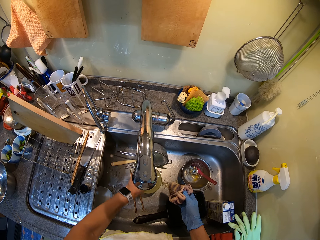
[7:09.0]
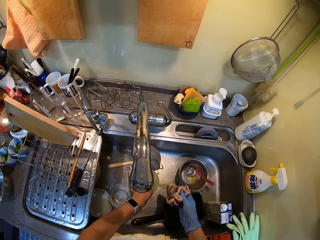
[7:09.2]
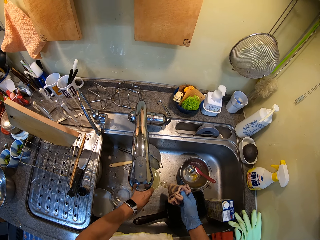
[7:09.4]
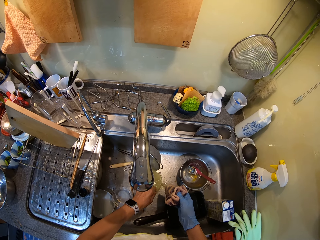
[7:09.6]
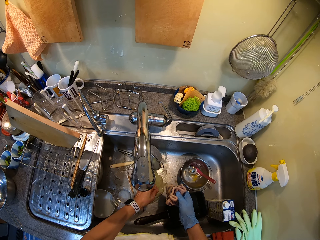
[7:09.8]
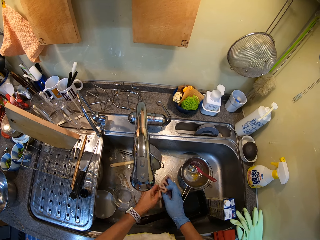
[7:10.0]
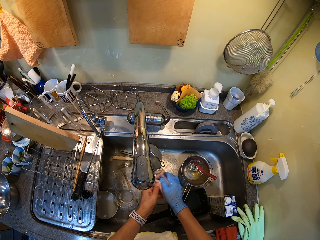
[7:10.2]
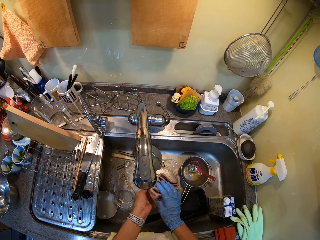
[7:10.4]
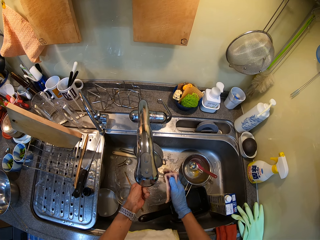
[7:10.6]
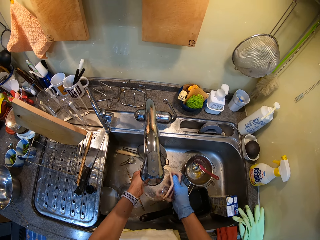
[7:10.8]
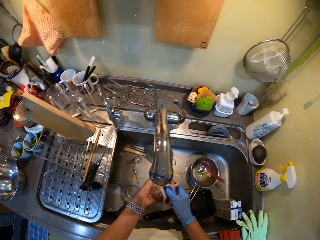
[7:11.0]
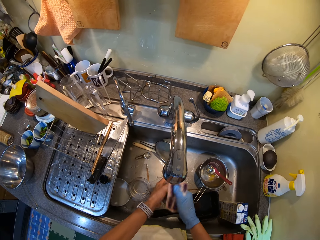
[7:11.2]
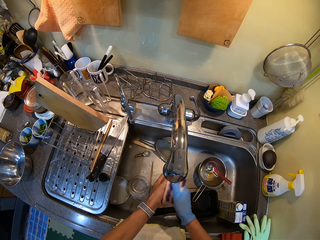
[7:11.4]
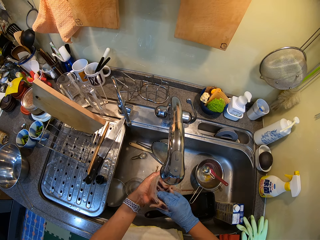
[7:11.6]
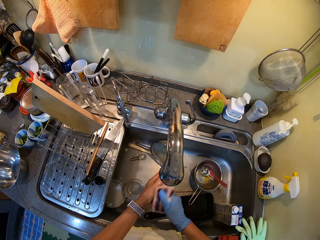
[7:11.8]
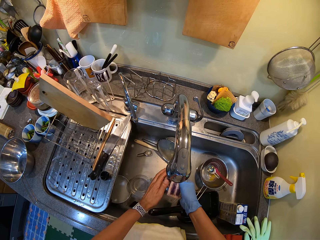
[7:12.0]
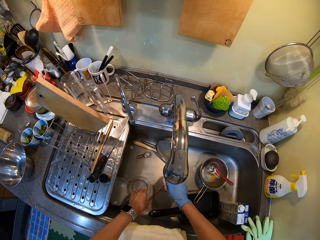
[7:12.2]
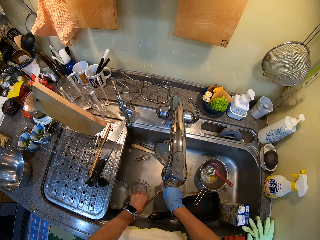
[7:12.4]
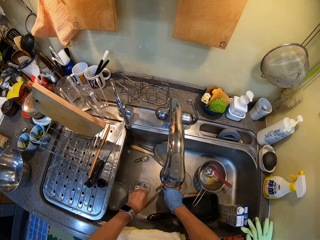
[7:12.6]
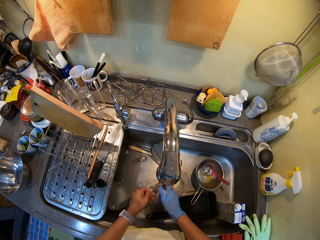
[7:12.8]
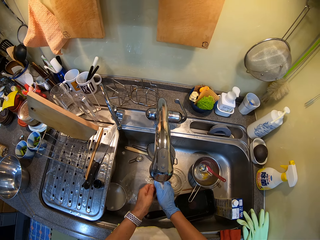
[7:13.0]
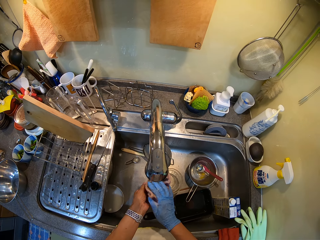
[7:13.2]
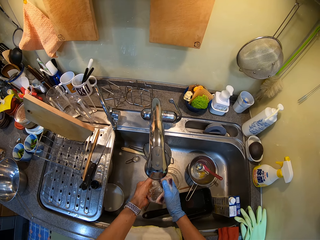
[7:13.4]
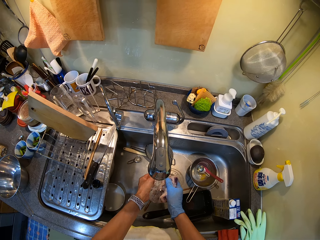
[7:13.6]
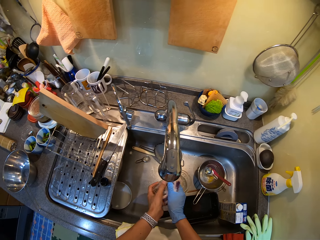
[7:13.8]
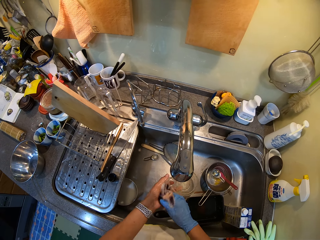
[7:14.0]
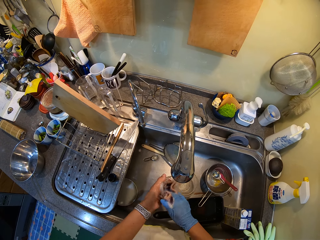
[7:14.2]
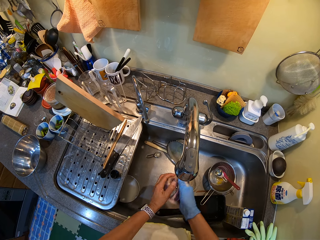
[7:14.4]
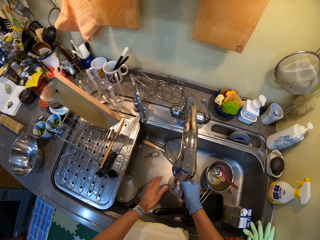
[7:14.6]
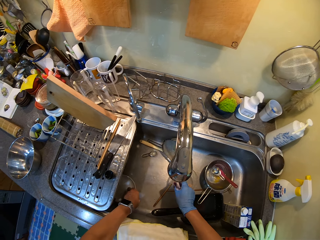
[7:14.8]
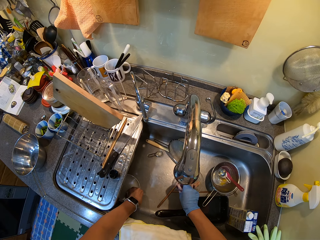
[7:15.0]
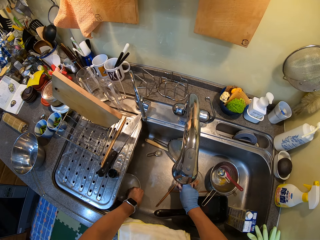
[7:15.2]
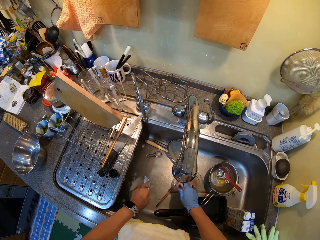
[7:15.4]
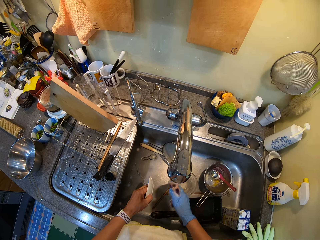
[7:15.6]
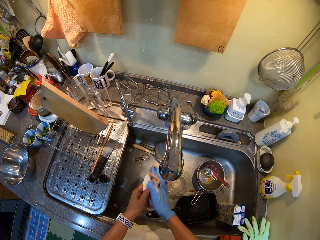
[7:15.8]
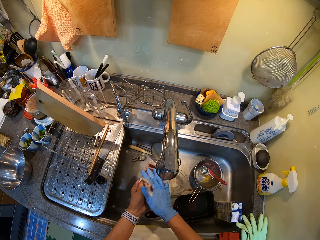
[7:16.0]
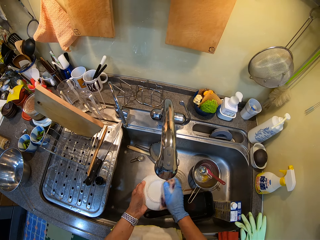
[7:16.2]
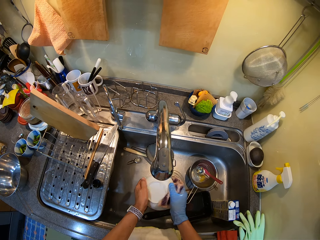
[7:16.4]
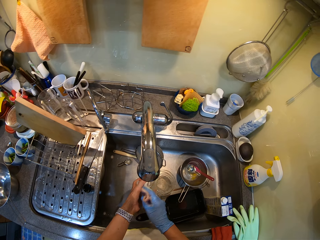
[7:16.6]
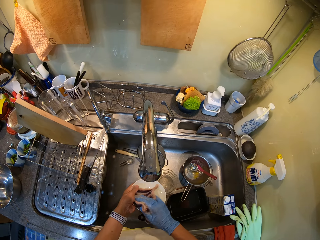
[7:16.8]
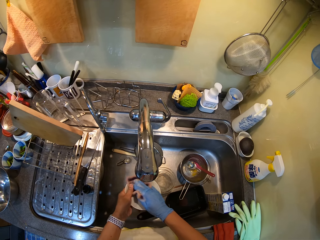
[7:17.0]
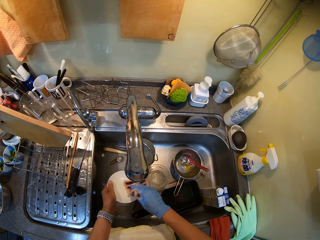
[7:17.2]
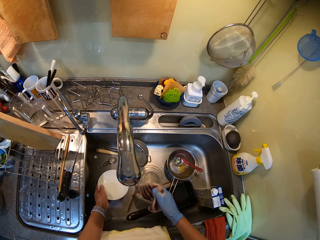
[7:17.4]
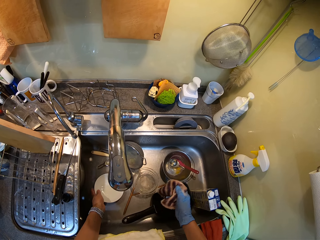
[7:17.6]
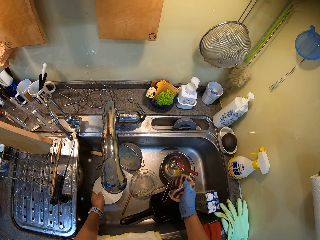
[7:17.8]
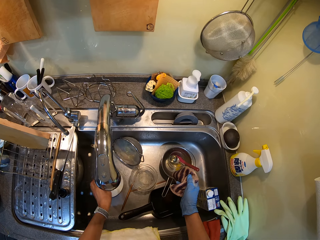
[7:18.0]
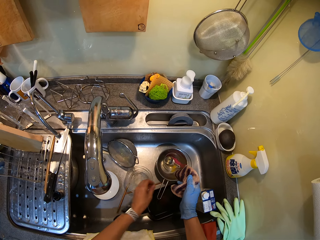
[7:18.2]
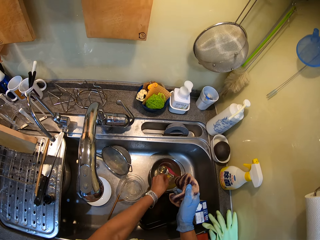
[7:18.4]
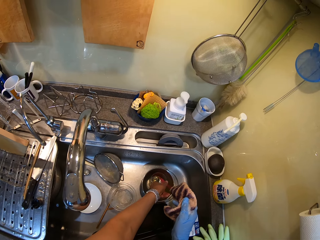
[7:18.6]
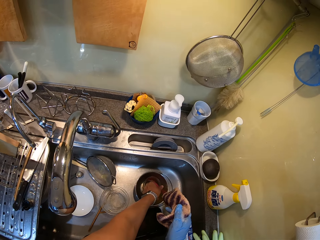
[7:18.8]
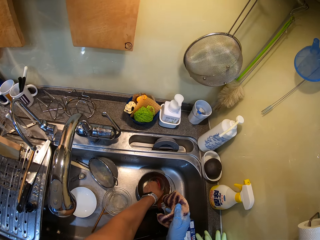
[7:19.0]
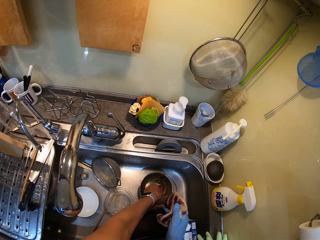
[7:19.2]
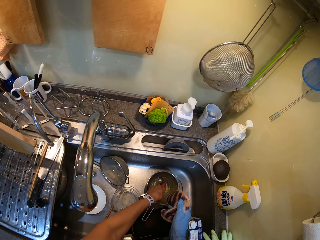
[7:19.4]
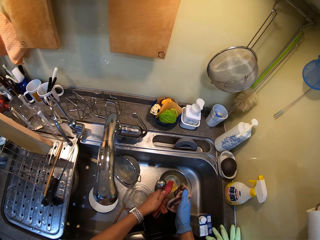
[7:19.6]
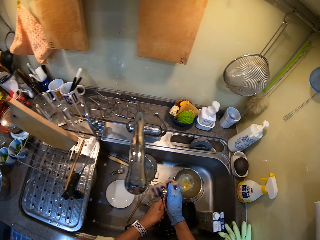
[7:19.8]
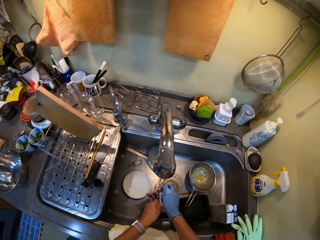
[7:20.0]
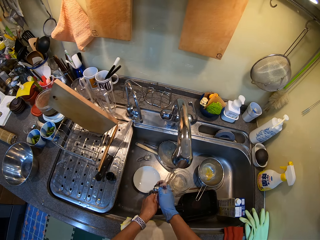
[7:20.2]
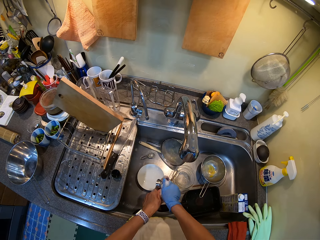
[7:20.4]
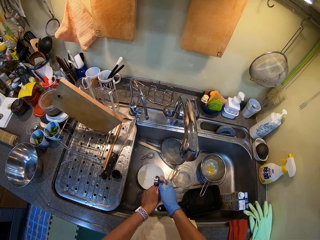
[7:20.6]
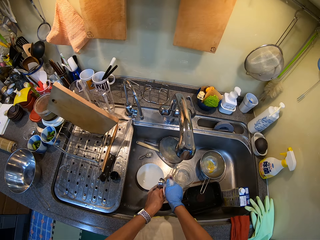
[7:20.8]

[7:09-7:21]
The camera wearer washes a bowl. They pick up a glass and wash the glass. They pick up a plate and wash the plate. They pick up an oil brush and pick up a spoon.

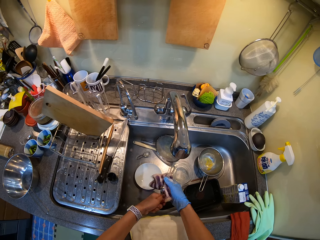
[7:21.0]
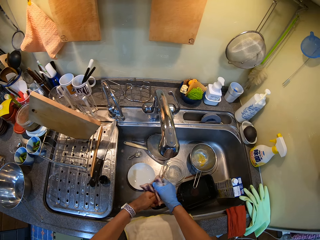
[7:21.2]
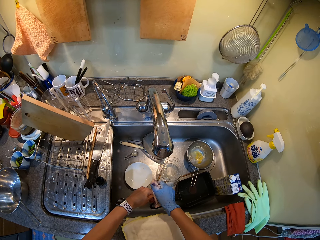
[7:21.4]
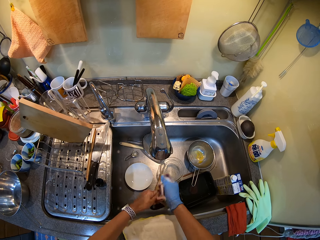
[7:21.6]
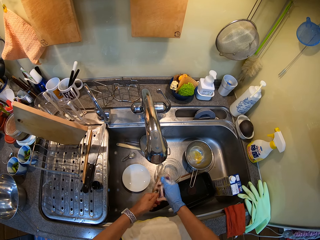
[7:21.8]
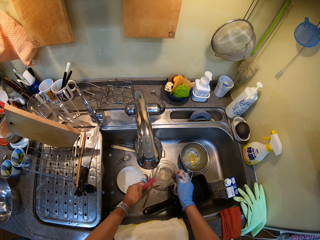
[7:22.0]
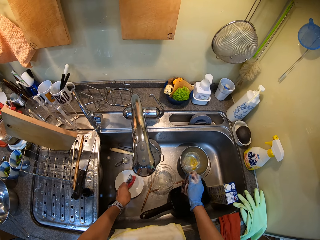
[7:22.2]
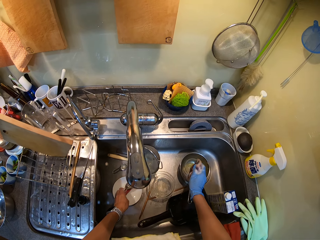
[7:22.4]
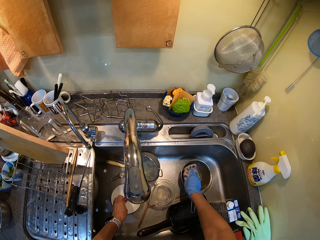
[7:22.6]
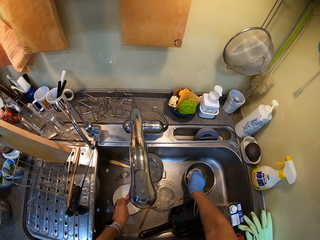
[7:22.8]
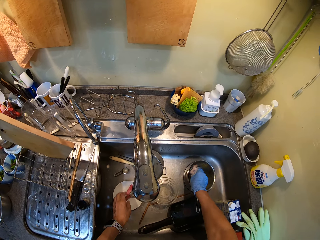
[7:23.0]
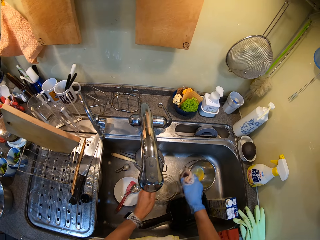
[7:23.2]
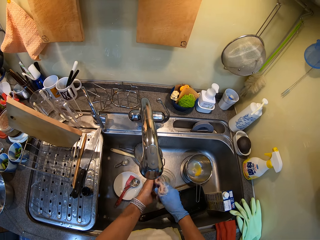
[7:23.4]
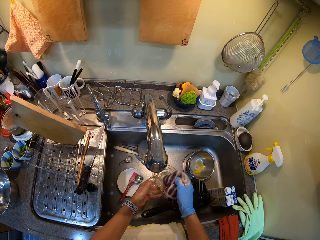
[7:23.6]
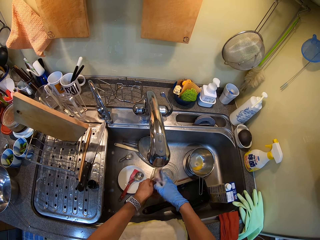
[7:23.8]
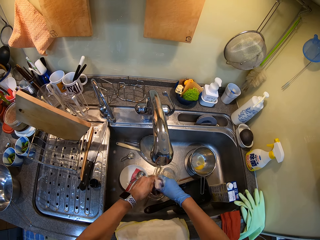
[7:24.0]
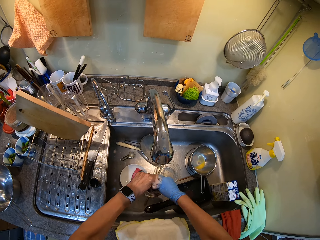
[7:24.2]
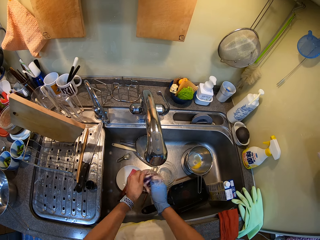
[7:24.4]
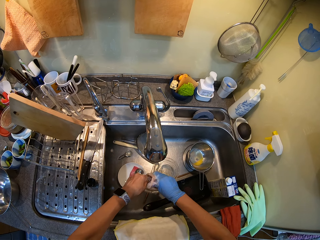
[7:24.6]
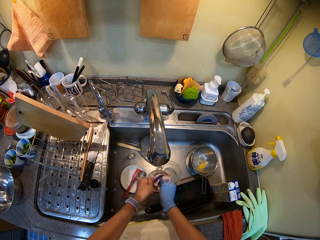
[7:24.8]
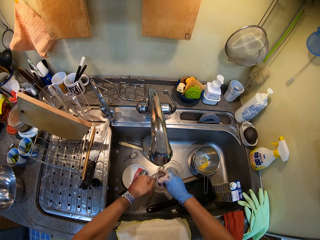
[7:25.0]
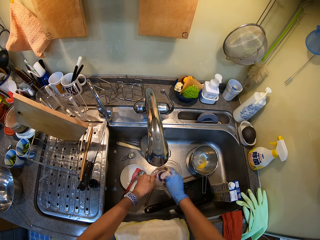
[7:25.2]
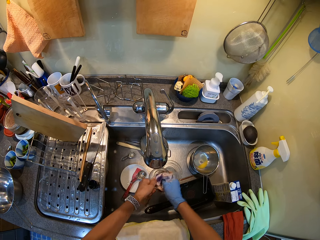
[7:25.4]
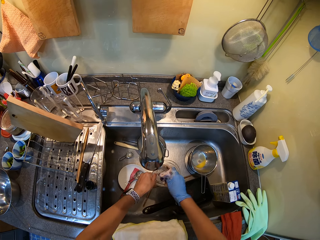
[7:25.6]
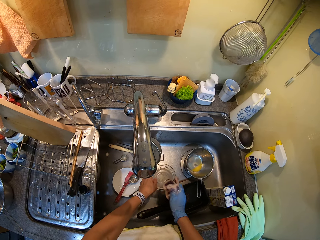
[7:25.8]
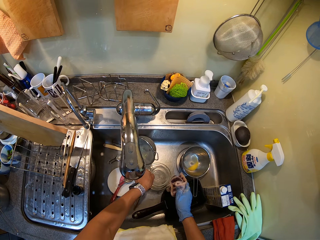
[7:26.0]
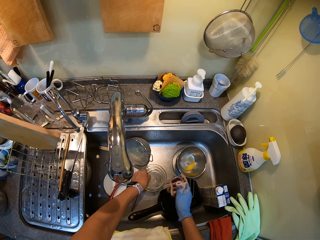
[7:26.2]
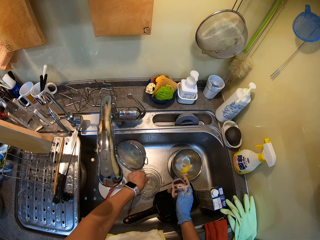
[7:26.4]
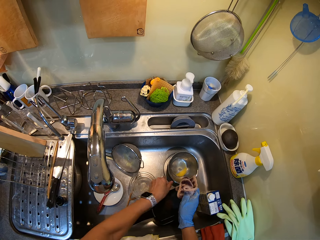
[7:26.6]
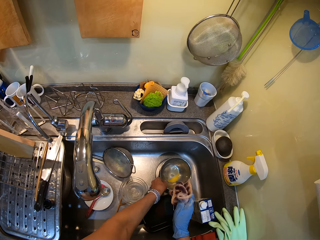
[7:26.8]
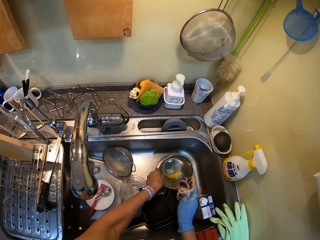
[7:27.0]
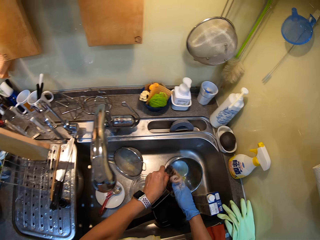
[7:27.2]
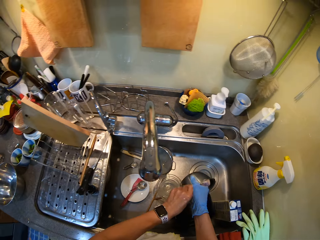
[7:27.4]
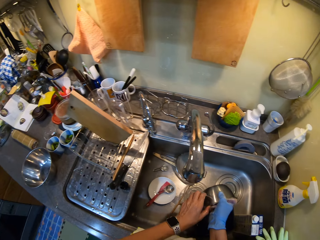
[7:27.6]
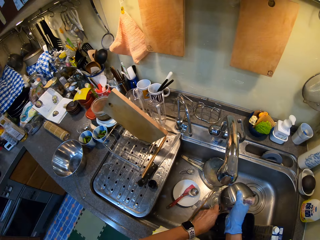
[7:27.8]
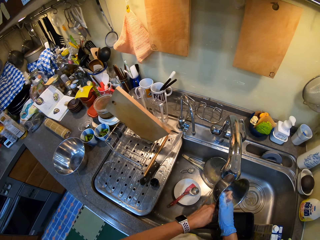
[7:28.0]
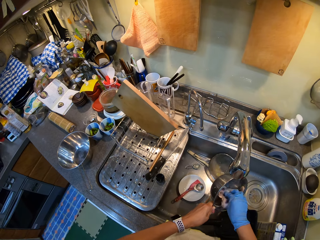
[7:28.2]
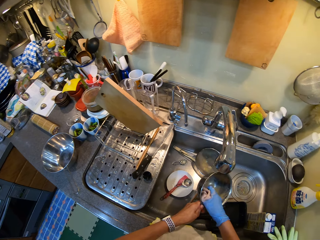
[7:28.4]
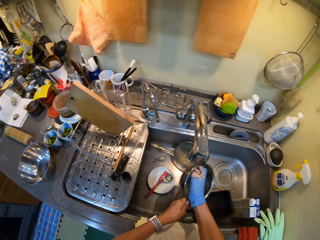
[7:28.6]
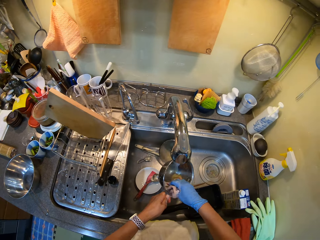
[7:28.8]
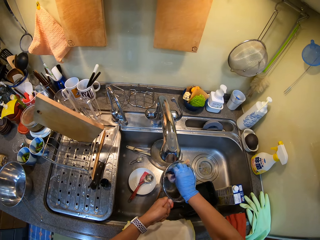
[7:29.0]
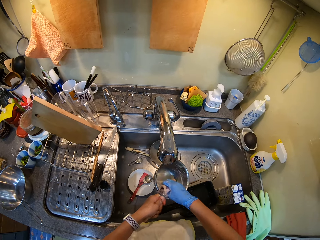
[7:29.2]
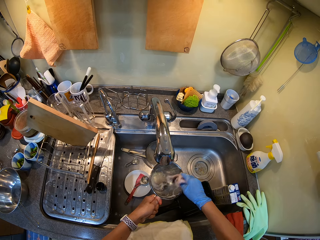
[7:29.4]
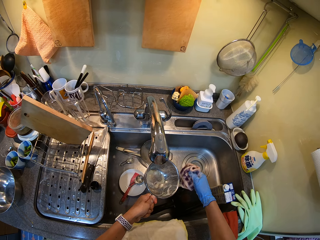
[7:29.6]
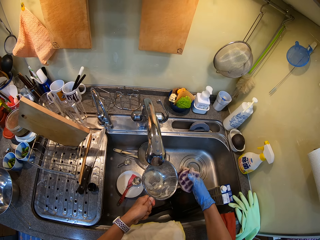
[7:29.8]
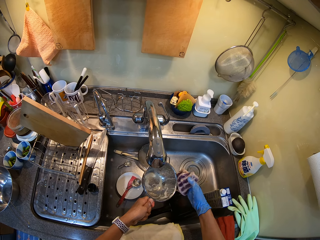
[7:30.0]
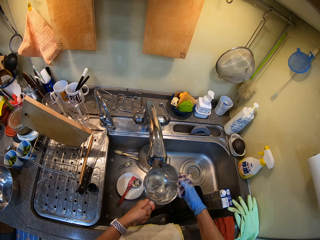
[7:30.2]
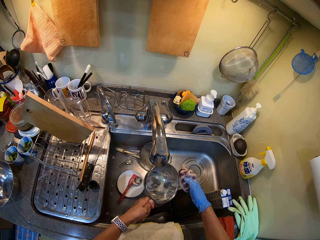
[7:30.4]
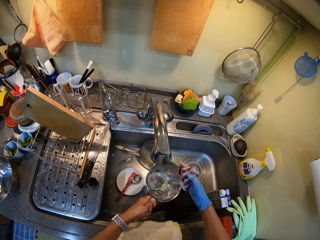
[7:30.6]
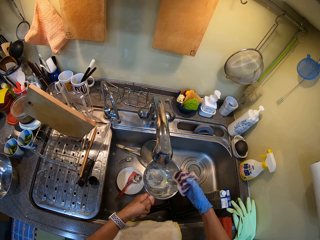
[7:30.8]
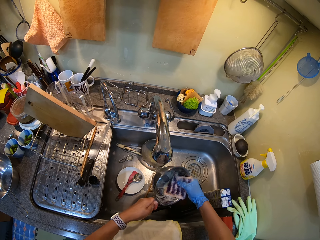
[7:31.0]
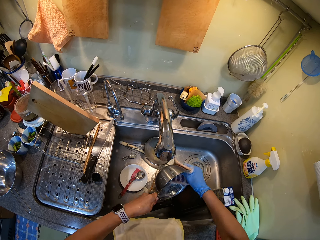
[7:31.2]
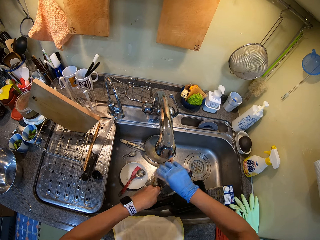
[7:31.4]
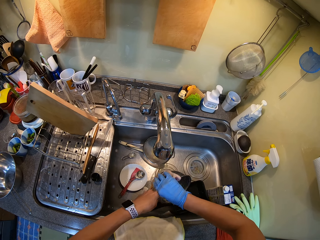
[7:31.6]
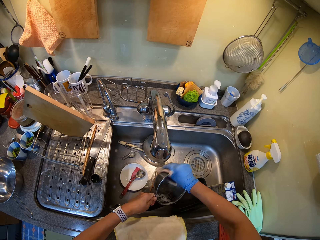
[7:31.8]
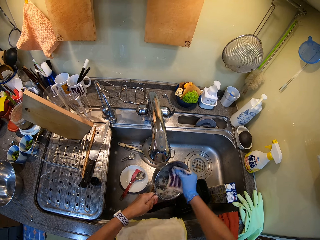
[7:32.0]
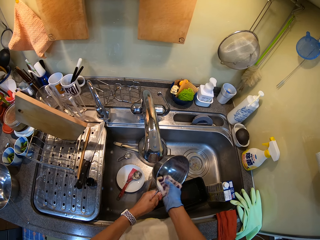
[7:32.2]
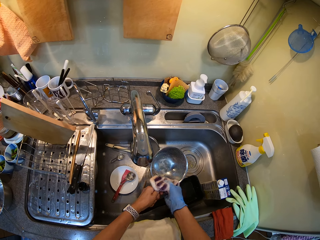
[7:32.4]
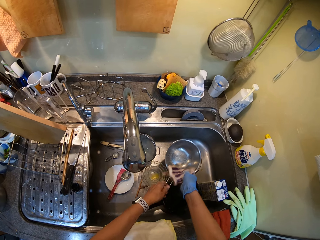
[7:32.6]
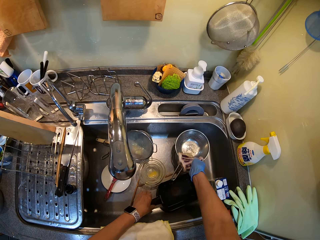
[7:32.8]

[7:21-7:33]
The camera wearer wipes a spoon. They wipe an oil brush. They put the spoon on a plate. They pick up a bowl. They put the oil brush in the plate. They wipe the bowl. They pick up a pot and wash the pot.
